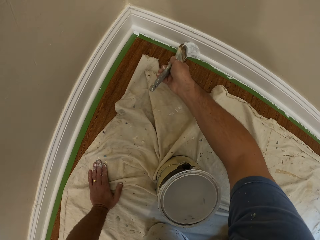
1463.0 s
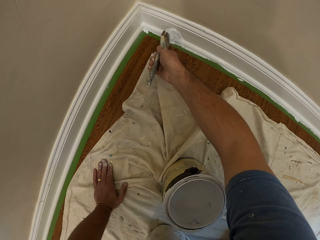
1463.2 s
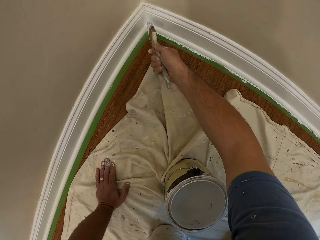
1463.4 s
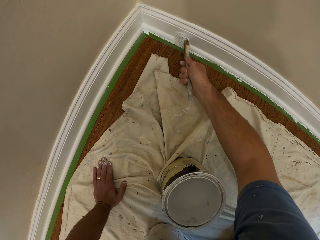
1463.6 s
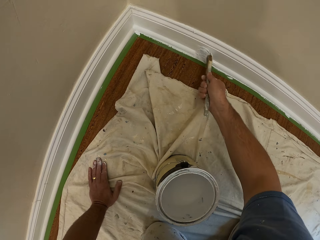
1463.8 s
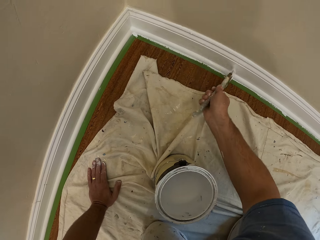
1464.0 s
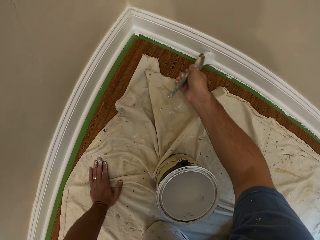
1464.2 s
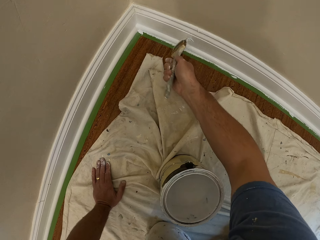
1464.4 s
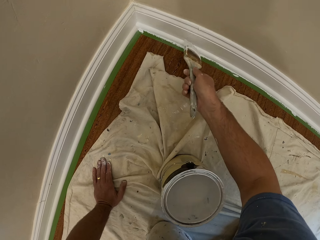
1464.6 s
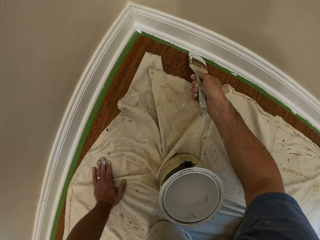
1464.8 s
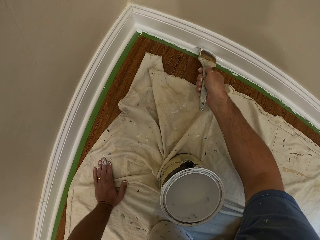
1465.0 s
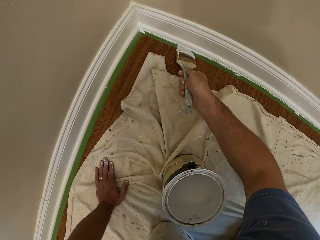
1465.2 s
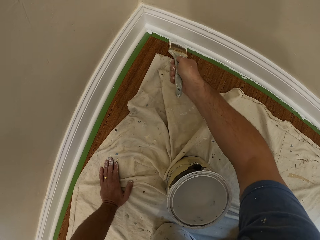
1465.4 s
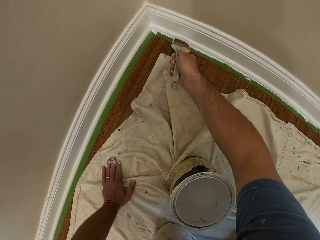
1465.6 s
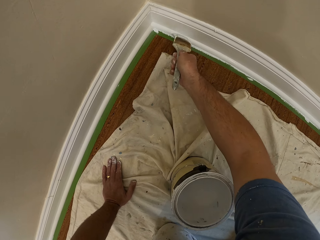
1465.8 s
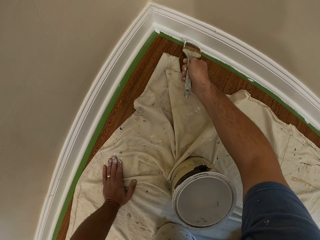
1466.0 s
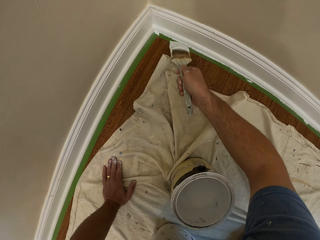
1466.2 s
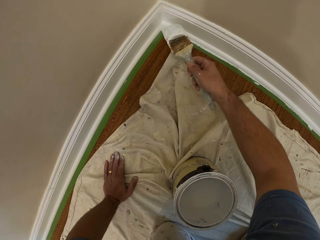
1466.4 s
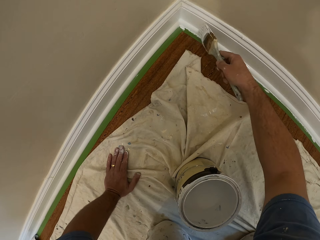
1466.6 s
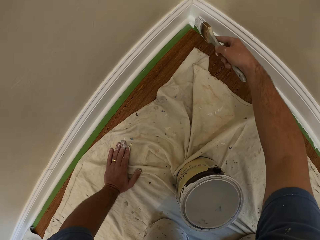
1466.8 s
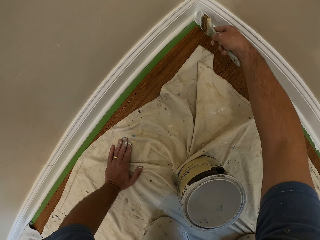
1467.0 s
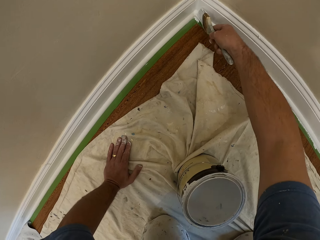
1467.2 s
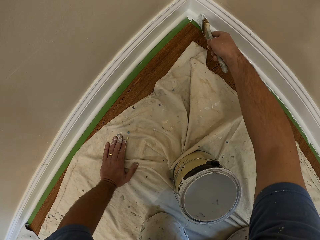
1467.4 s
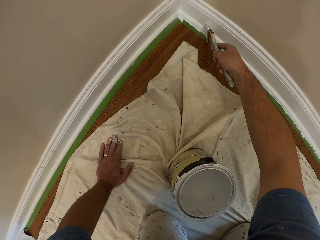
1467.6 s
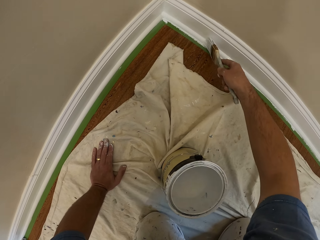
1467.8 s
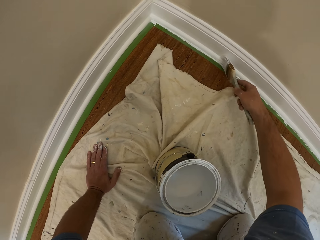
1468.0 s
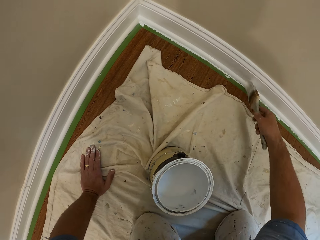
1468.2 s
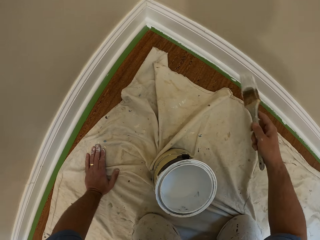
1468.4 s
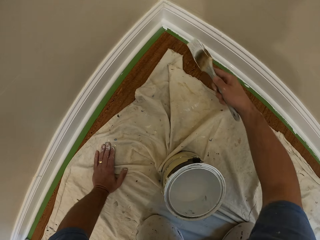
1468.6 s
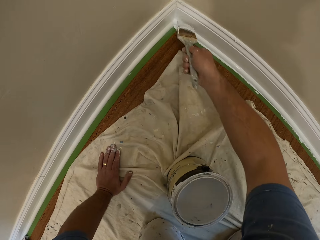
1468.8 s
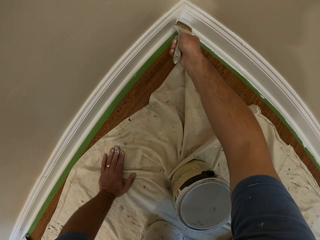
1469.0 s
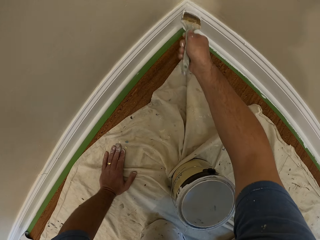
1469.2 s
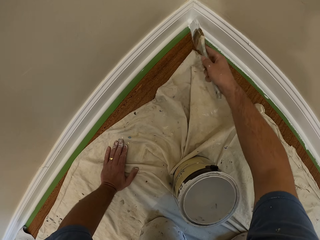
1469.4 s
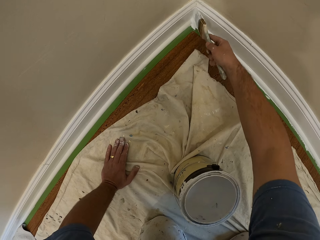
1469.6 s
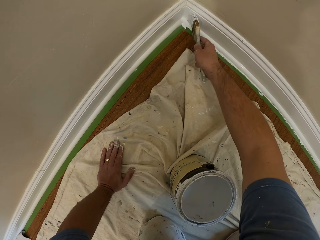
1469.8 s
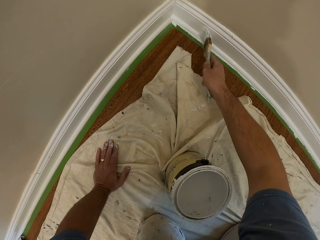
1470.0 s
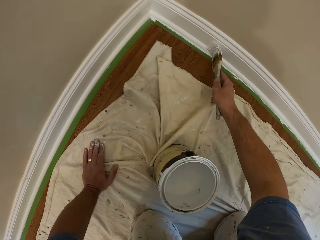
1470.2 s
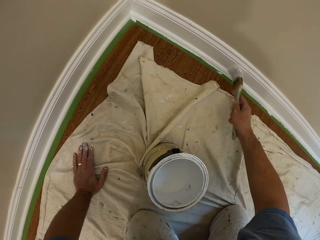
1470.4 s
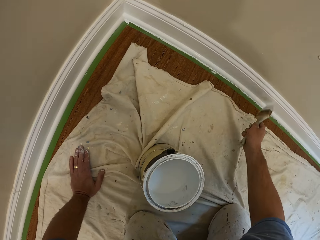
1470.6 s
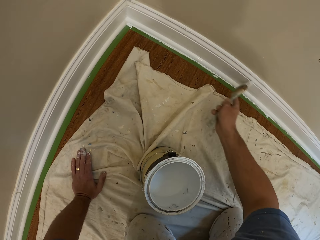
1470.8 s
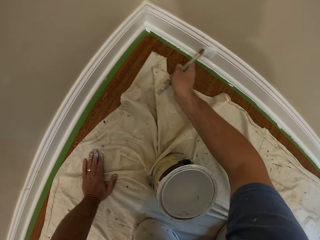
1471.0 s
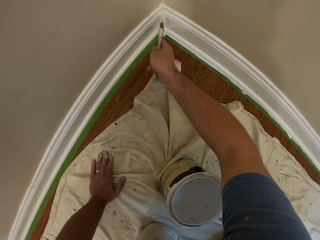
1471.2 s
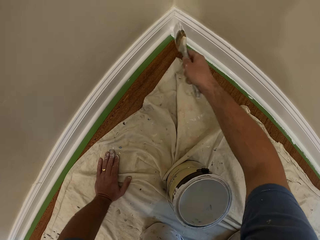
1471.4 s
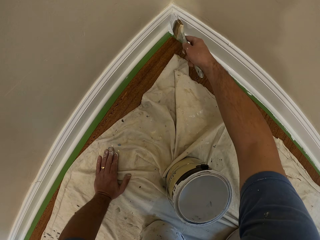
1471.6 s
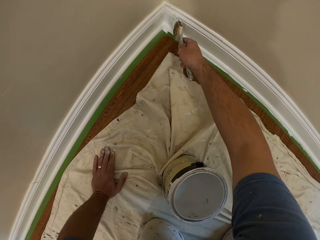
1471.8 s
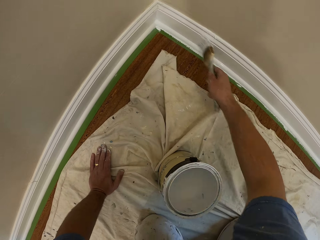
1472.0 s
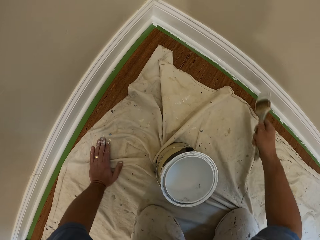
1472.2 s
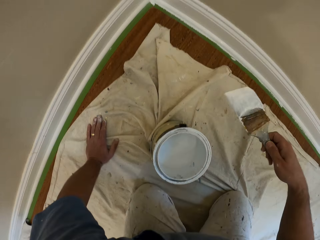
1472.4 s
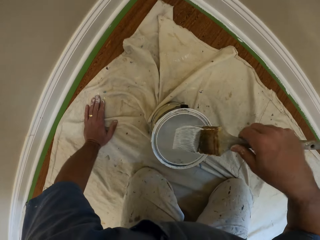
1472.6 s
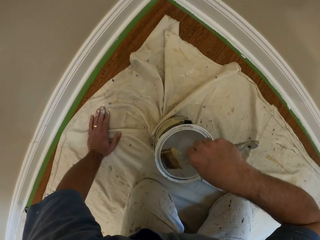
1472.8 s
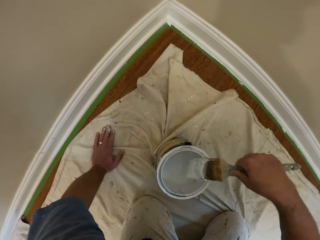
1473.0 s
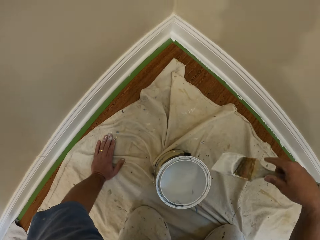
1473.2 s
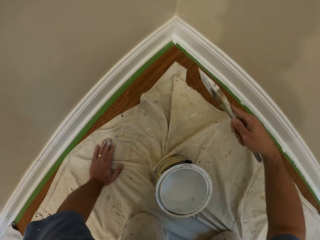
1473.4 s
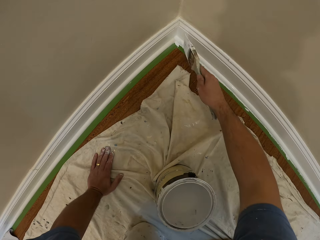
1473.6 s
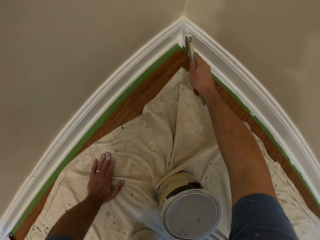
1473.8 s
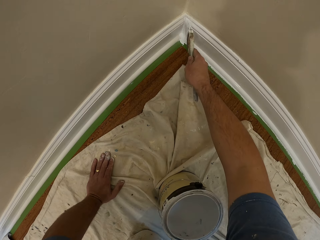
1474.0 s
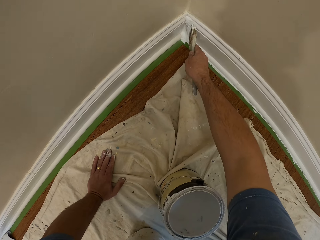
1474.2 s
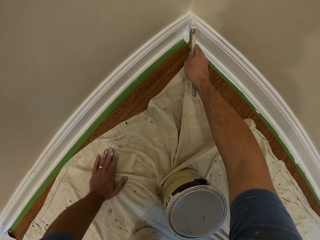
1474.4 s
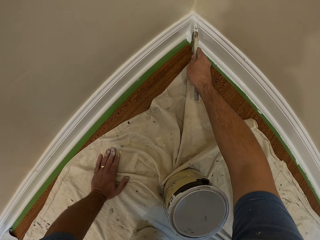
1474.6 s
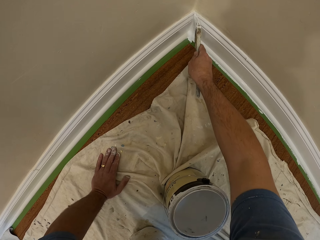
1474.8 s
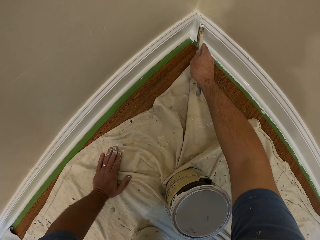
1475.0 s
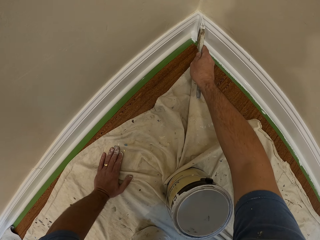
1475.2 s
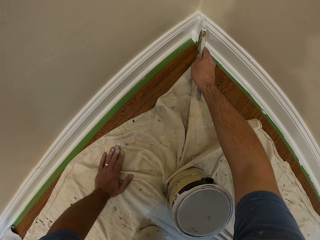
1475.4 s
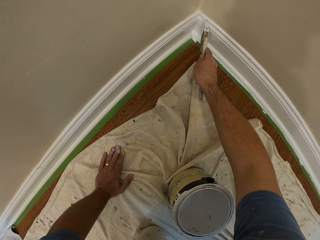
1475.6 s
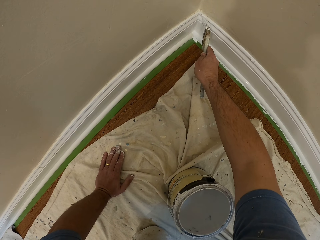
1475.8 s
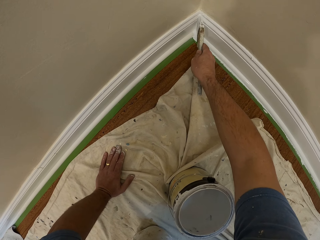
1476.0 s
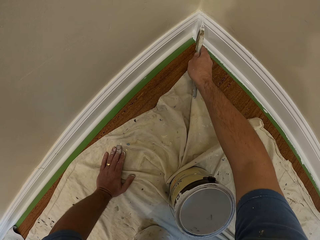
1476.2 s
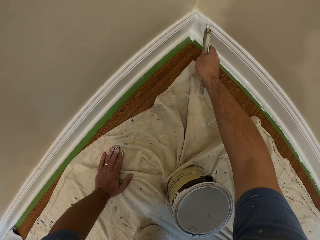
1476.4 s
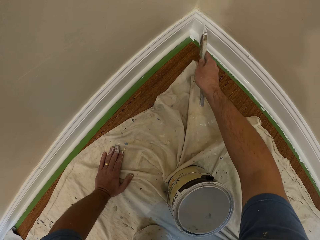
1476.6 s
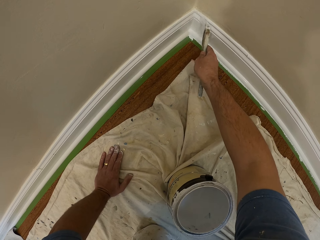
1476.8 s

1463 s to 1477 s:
The camera wearer moves his hand towards the can of paint. He dips the paint brush in the can of paint, lifts up the paint brush, and moves his hand towards the baseboard. He paints the skirting of the wall with the paint brush.

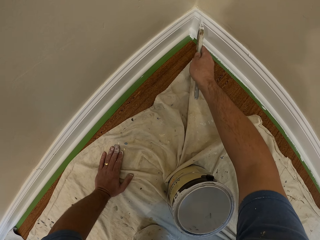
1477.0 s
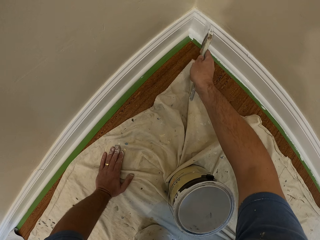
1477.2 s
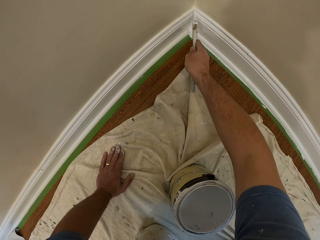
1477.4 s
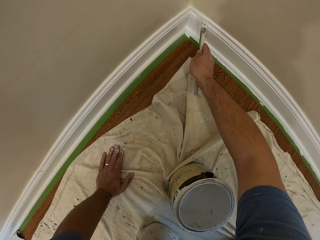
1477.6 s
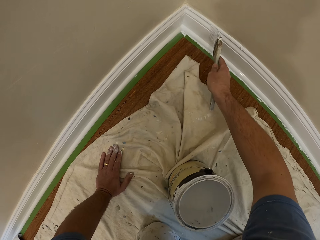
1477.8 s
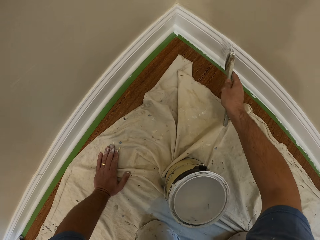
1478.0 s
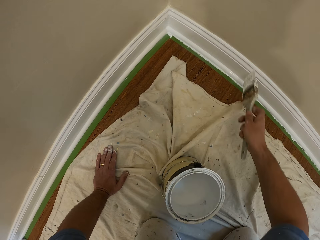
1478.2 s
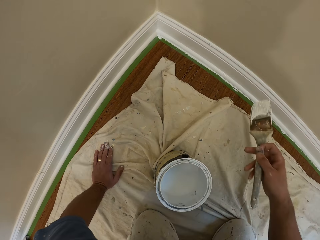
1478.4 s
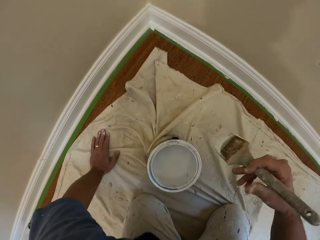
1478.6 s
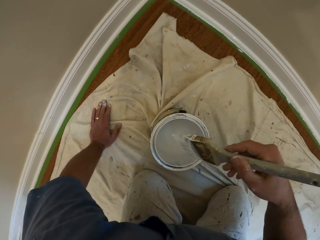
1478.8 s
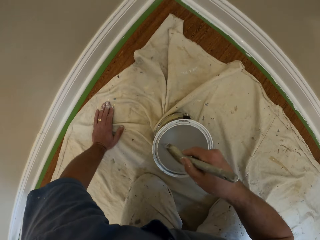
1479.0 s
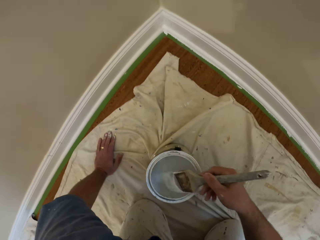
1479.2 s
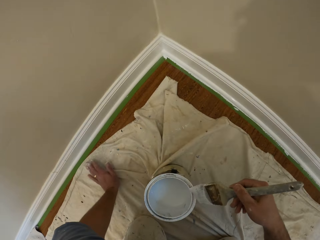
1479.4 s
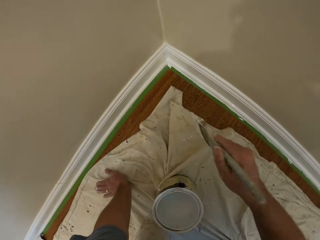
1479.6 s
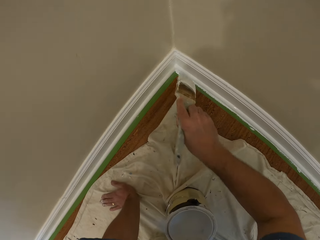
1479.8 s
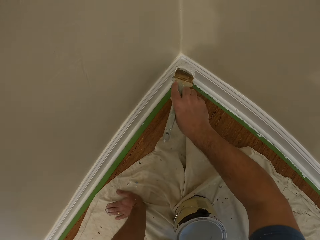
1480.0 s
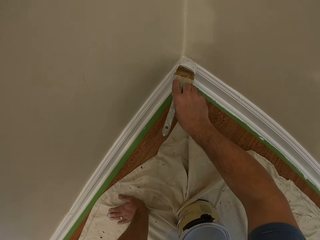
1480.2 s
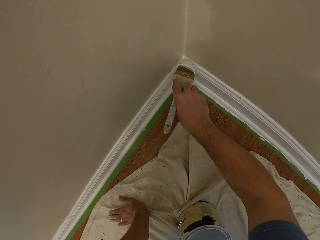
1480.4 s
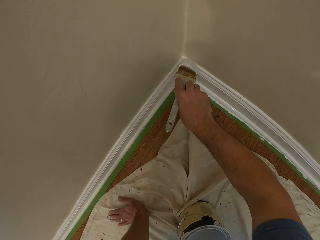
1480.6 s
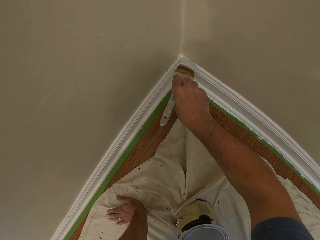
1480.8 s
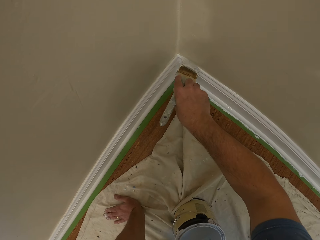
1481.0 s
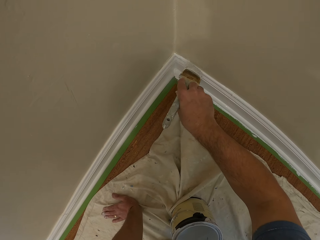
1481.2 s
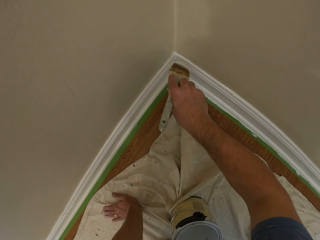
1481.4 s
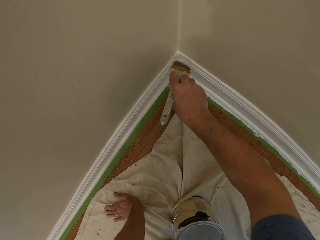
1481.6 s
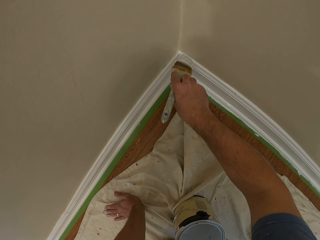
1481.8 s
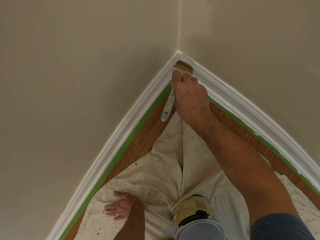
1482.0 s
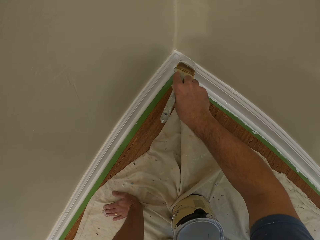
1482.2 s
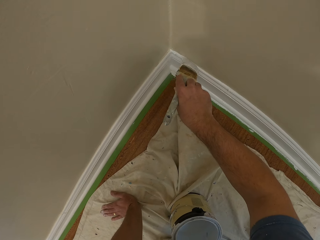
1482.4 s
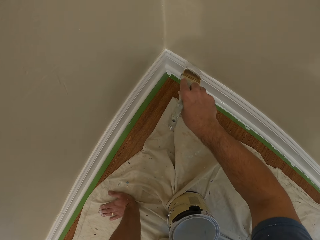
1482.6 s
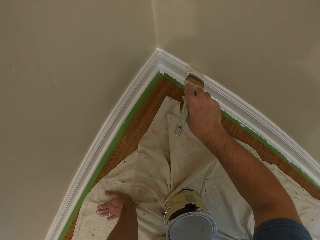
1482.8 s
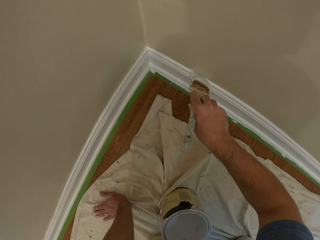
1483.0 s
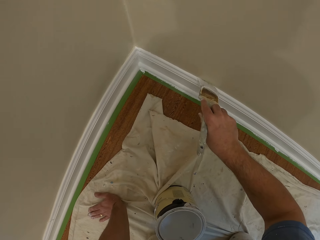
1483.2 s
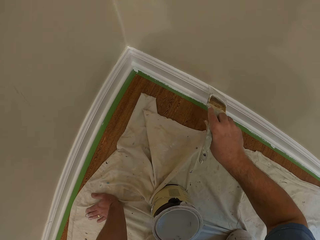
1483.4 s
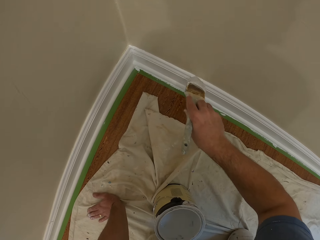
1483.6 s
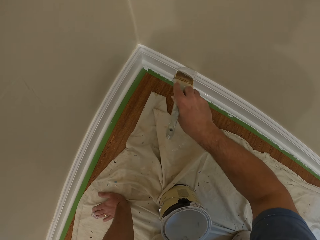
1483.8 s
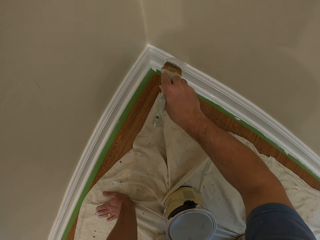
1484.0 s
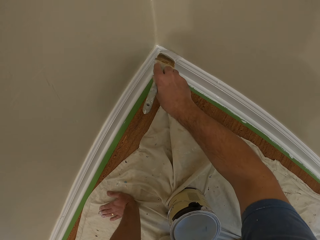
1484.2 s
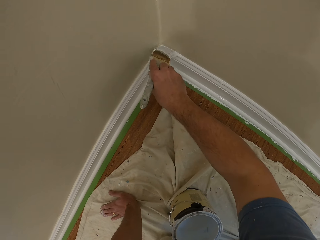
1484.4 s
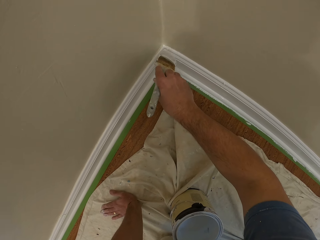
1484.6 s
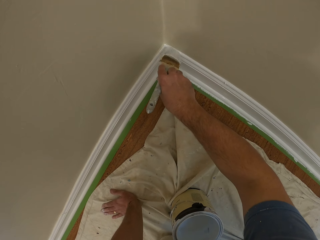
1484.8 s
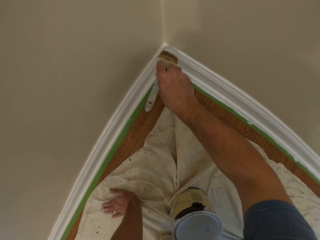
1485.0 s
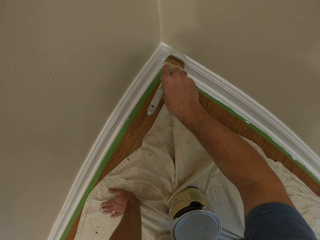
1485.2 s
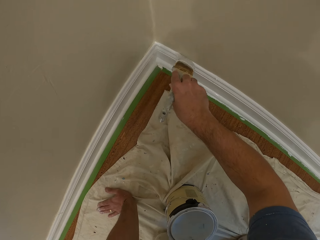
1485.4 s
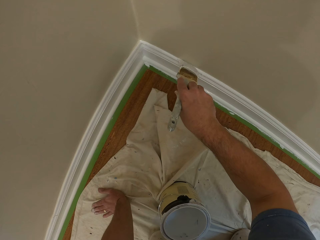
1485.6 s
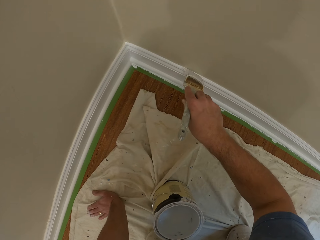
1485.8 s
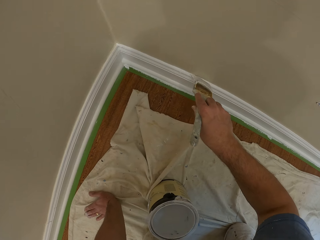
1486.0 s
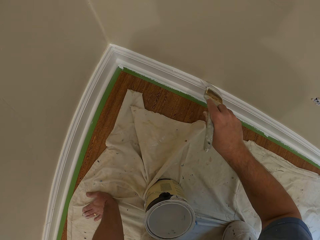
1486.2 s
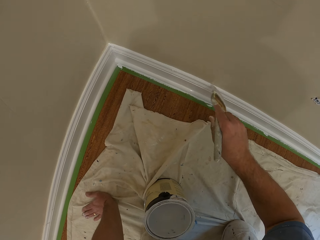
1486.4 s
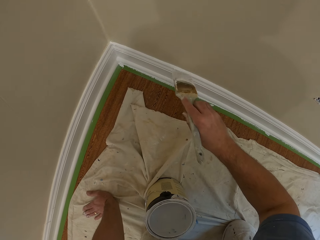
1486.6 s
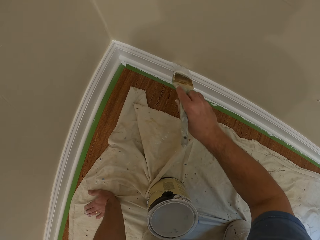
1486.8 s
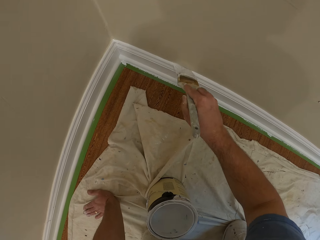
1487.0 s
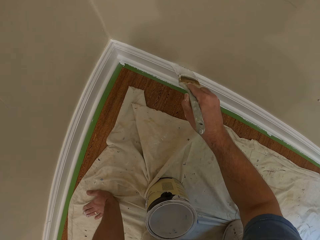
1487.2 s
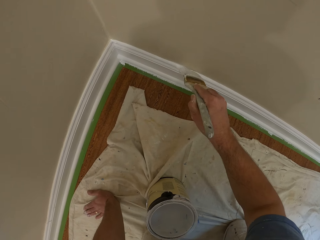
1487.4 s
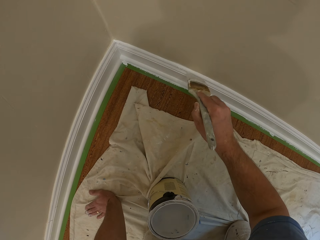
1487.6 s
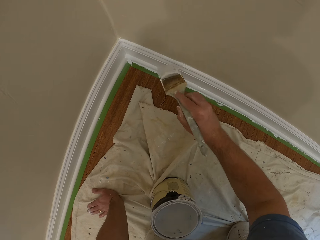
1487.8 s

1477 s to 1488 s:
The camera wearer moves his hand towards the can of paint. He dips the paint brush in the can of paint, lifts up the paint brush, and moves his hand towards the baseboard. He paints the edge of the skirting of the wall with the paint brush.
